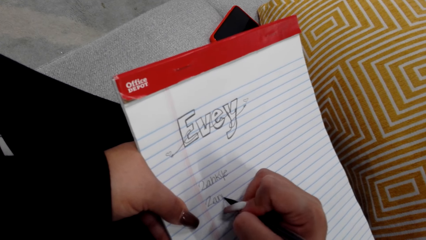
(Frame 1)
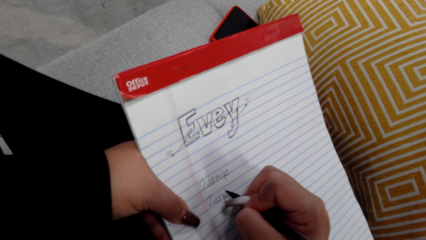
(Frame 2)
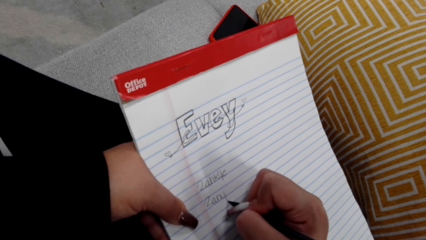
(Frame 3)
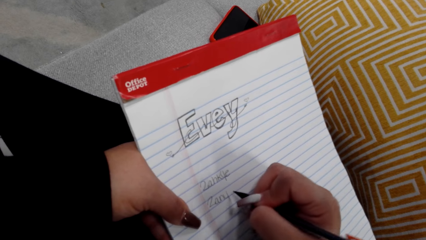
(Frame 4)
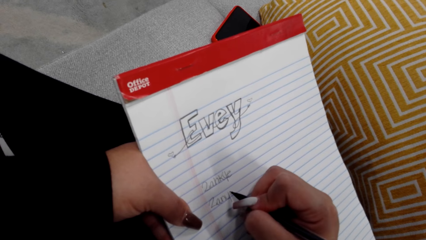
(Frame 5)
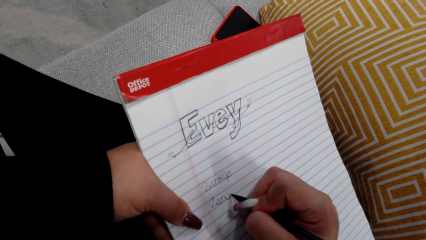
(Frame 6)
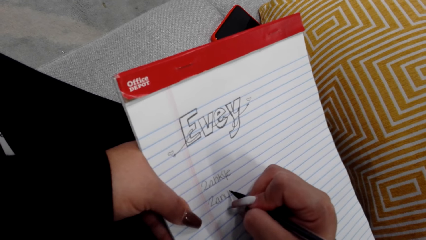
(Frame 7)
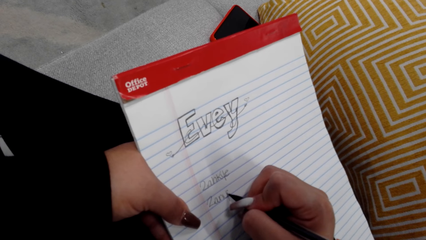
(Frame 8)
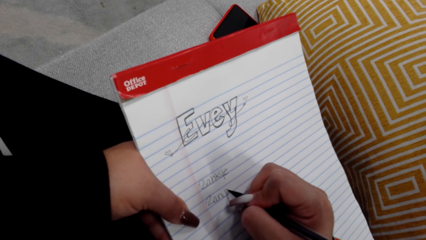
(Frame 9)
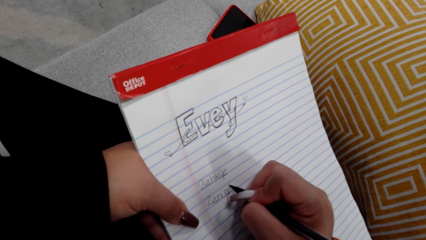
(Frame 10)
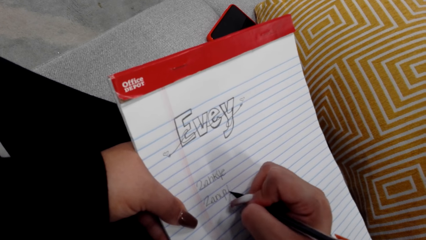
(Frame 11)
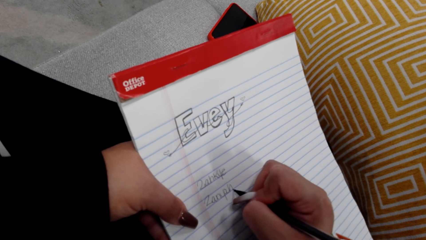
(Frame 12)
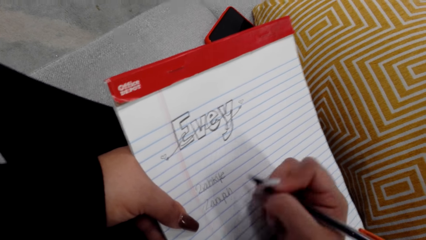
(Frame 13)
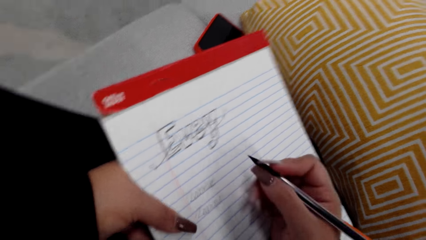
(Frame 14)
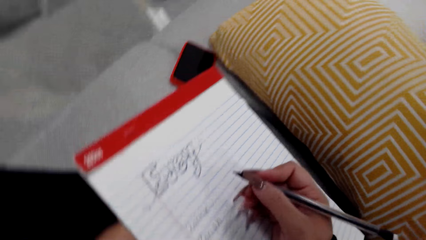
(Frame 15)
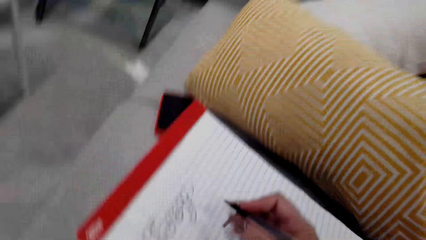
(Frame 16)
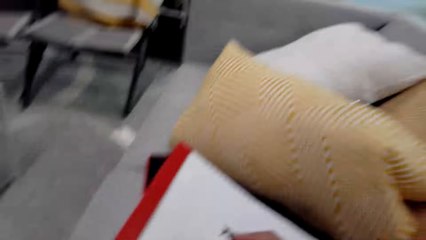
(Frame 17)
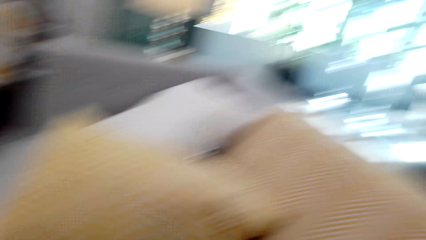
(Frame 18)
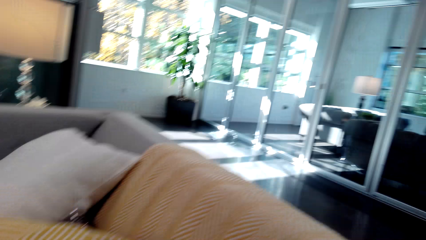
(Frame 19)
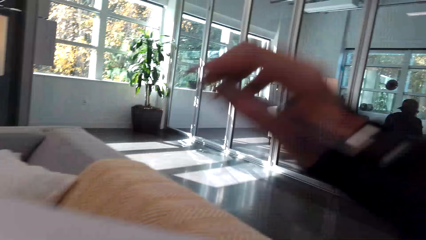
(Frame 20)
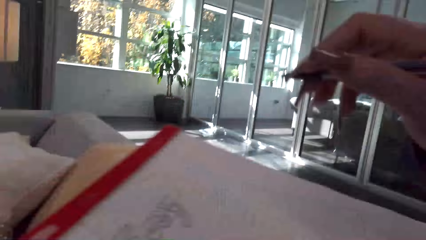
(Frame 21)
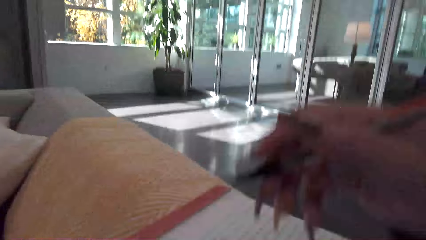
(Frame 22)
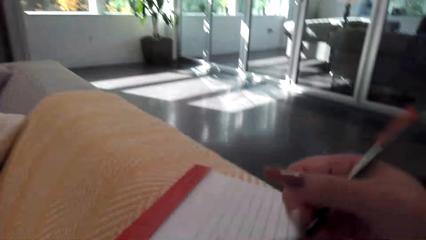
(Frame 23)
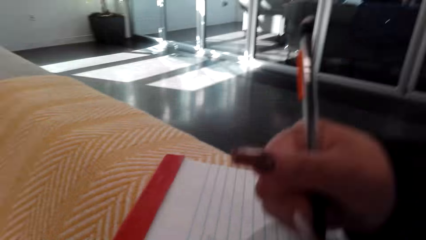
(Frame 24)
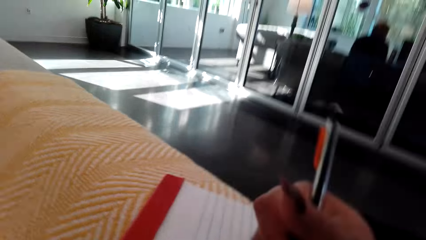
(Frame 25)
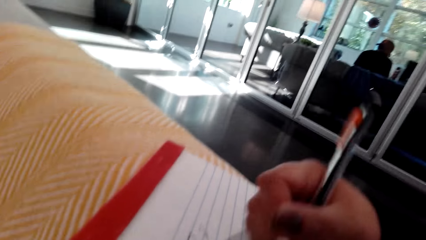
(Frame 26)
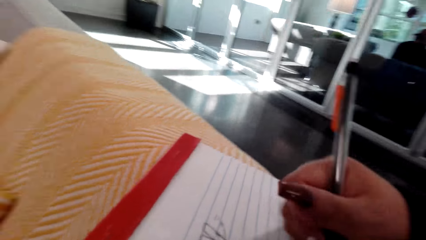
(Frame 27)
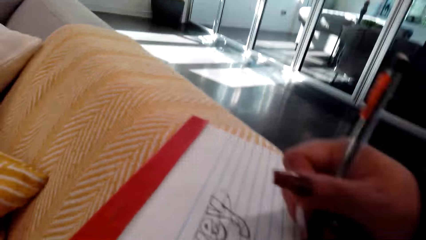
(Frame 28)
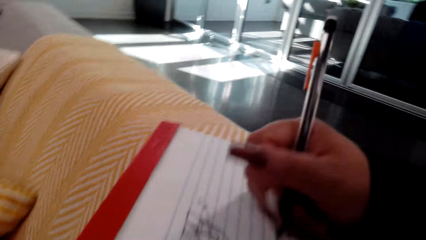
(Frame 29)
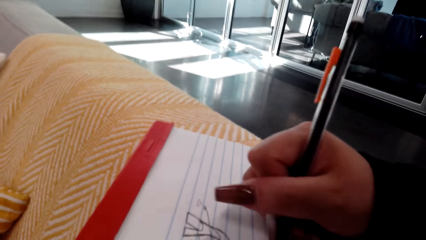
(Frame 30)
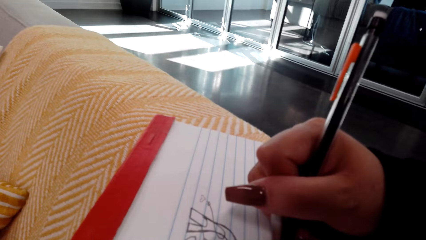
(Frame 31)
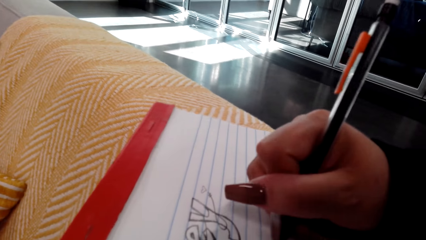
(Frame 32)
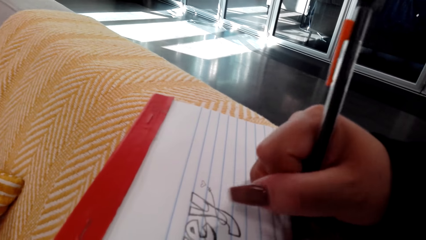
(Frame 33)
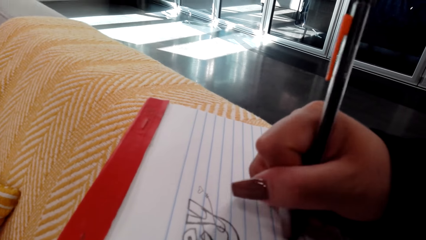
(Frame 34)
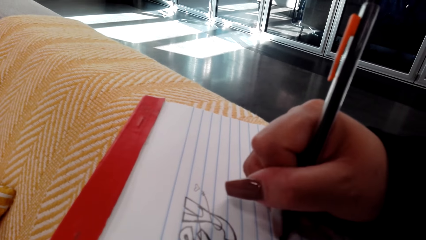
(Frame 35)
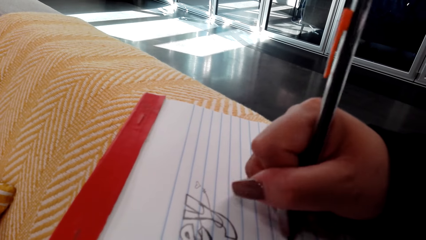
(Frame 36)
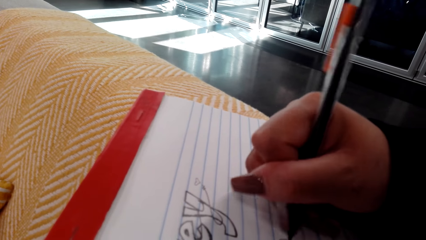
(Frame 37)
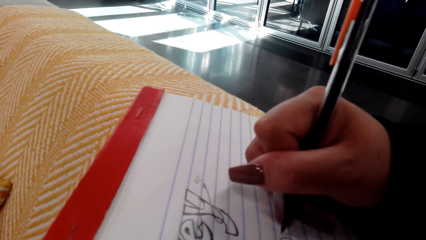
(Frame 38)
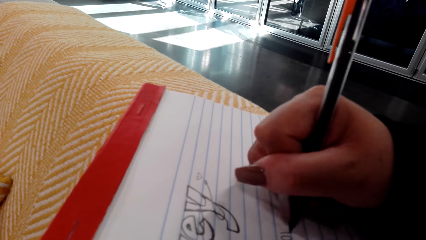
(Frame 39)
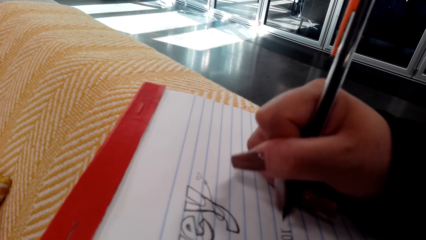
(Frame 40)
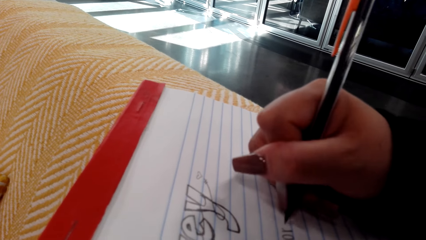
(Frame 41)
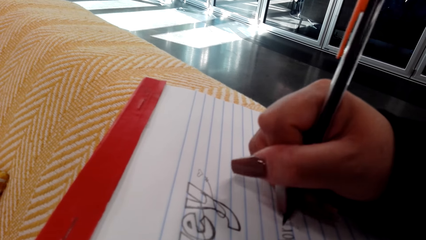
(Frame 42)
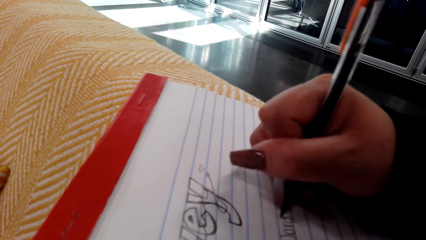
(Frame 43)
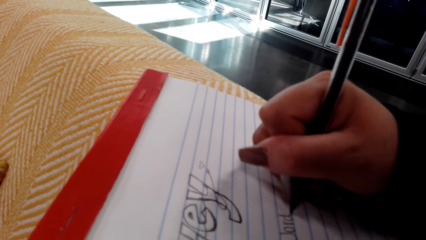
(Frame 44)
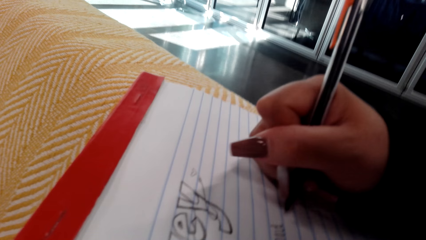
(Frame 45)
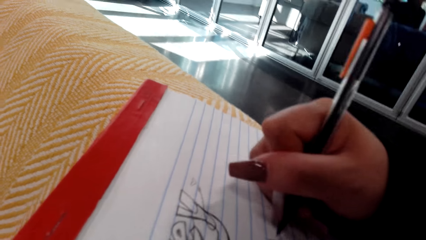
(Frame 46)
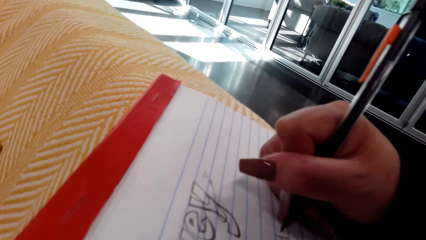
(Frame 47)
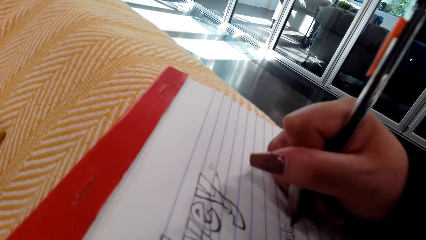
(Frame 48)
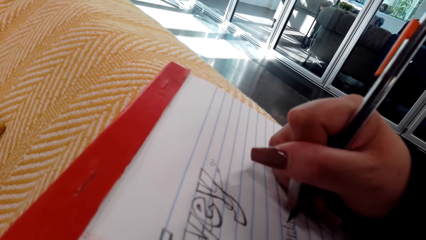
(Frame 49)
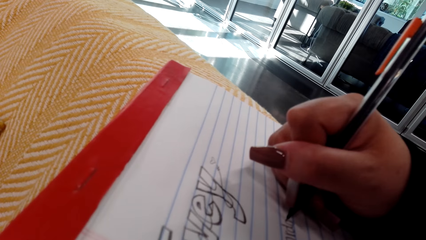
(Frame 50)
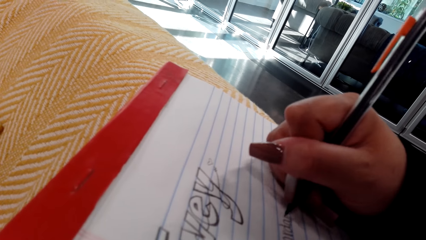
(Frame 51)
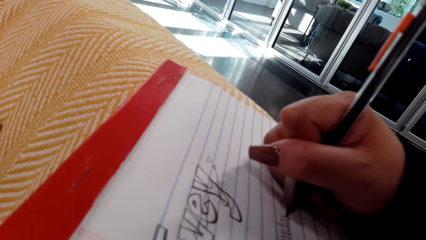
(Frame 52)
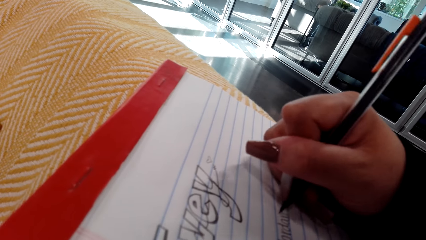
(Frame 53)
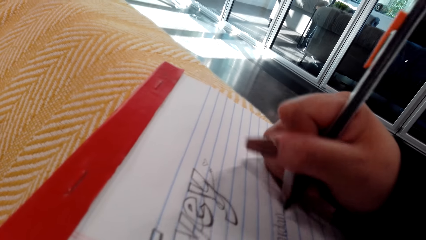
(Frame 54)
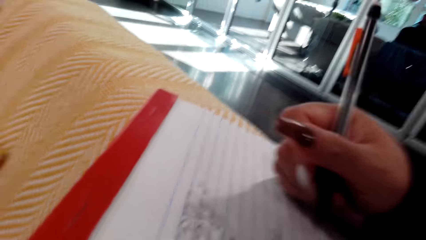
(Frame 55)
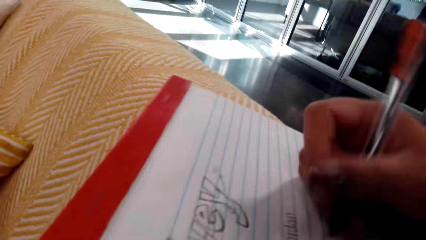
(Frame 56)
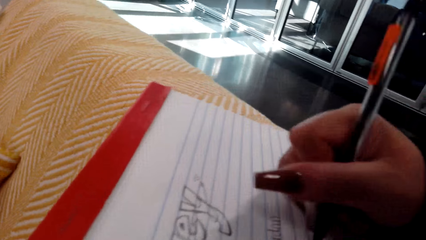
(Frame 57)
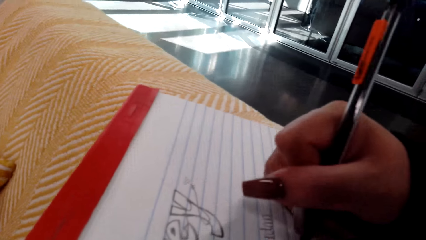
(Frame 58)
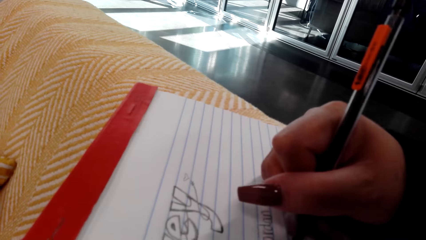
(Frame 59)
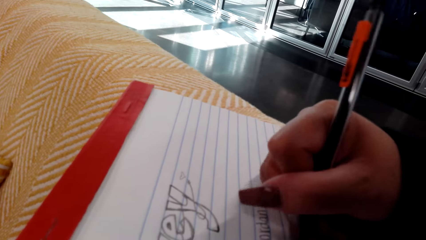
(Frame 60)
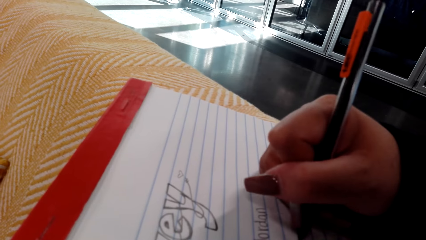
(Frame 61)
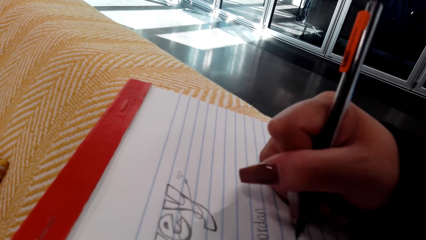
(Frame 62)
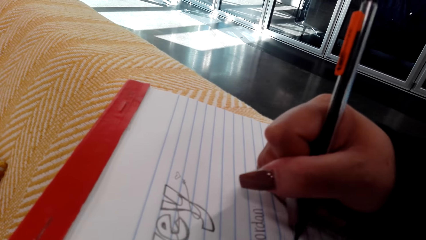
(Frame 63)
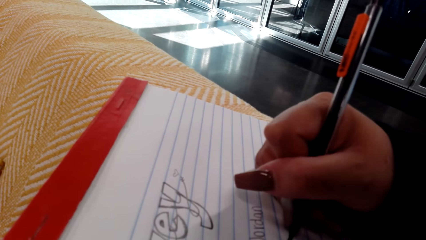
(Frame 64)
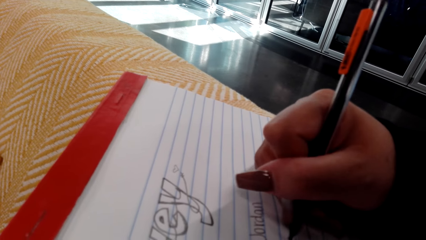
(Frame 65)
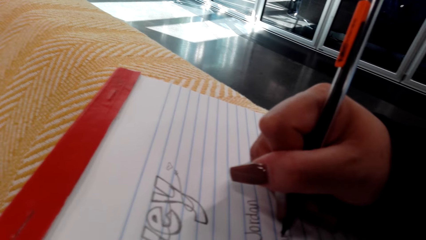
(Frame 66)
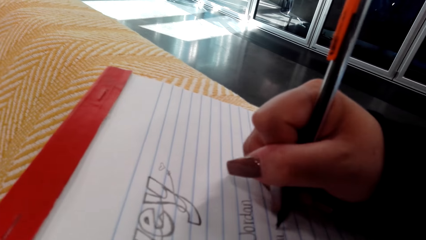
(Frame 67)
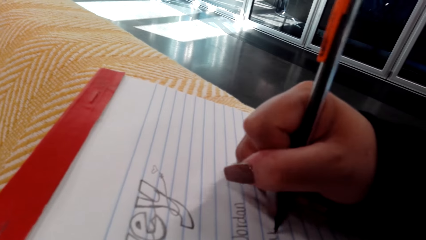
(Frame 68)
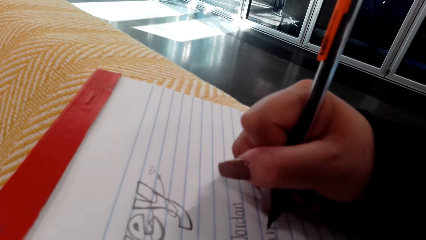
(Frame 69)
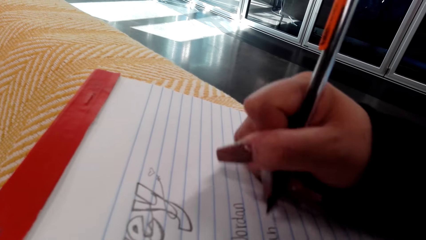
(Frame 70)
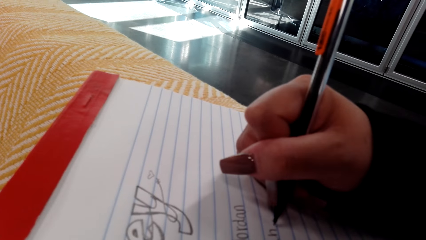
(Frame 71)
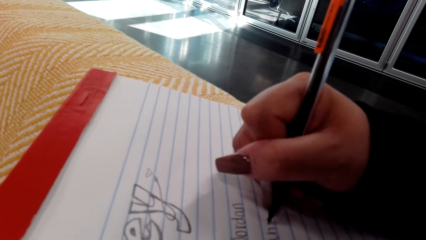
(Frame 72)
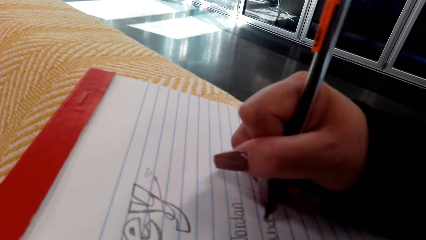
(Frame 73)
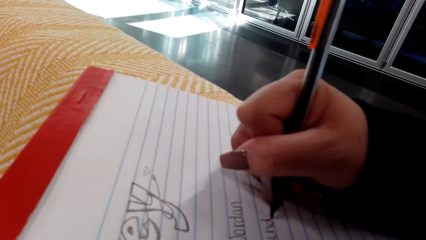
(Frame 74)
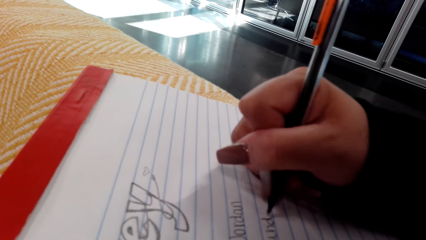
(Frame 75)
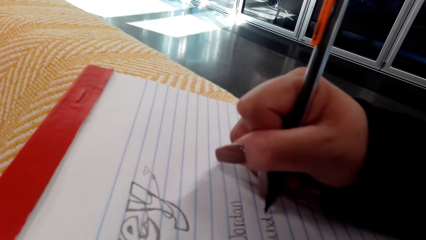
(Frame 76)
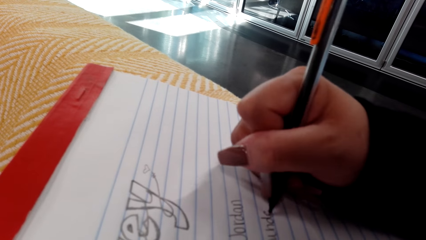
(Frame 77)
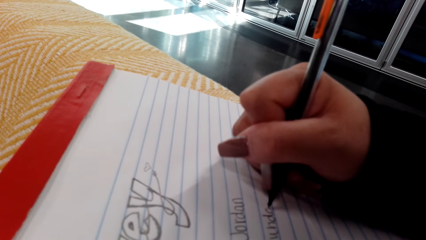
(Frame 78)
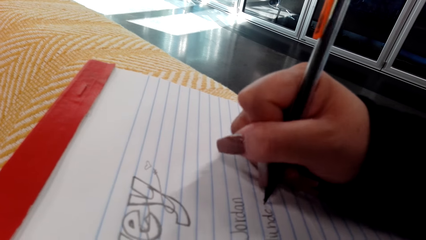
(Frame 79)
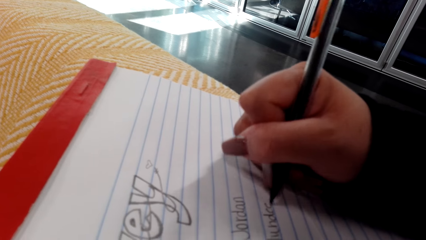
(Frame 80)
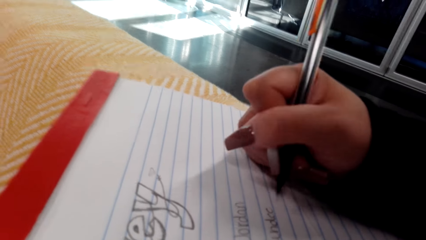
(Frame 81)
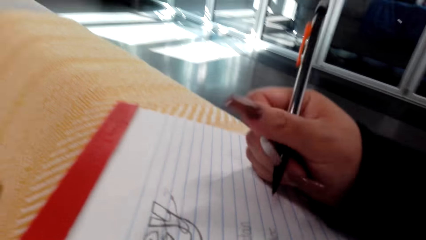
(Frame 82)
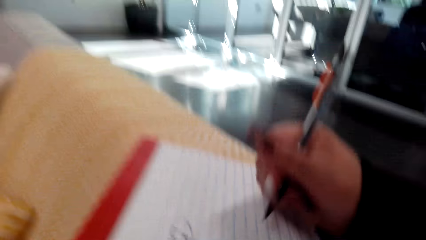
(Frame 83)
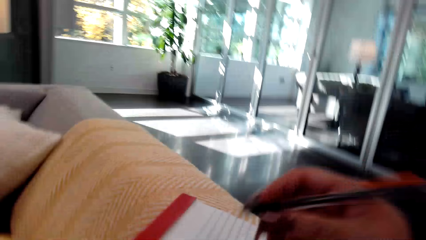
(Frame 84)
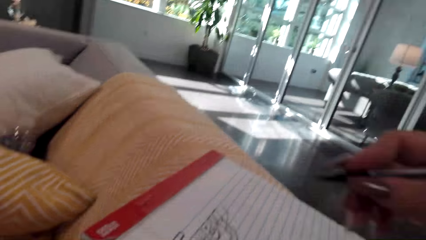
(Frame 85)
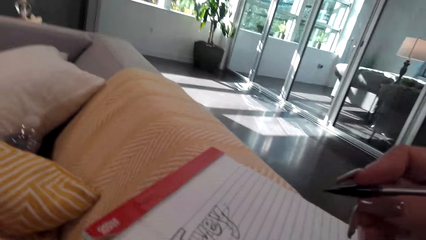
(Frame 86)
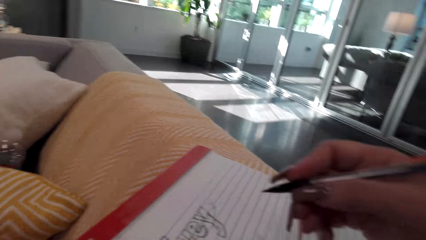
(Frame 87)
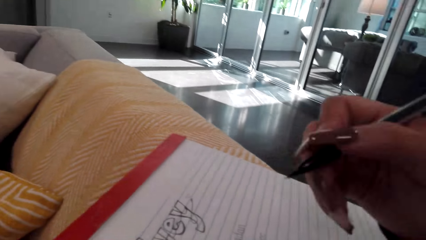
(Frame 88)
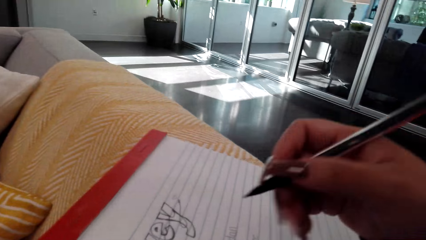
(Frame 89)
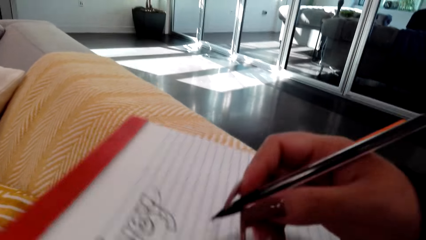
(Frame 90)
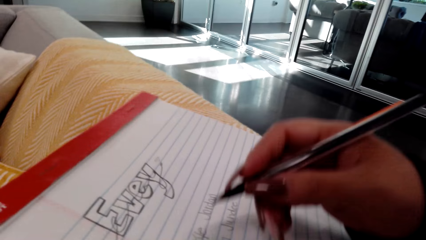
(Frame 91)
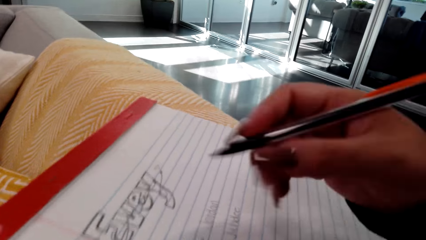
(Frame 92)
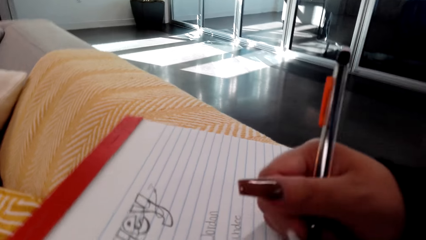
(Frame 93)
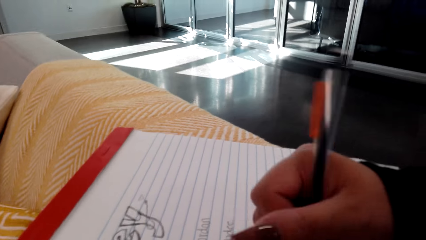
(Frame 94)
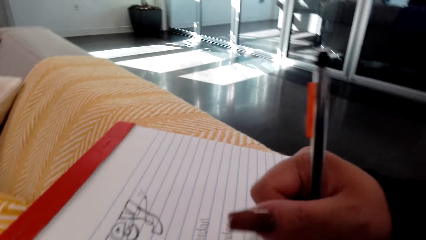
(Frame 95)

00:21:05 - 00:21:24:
The camera wearer holds the pen. They move the hand. They place the book on the sofa set head. They write on the book. They hold the pen.
